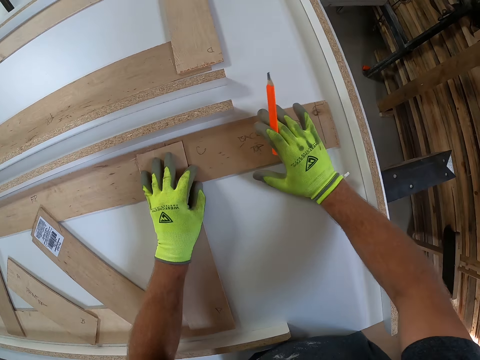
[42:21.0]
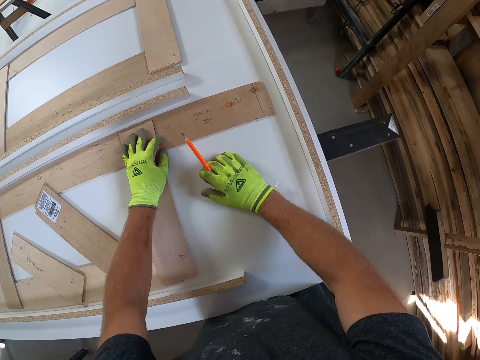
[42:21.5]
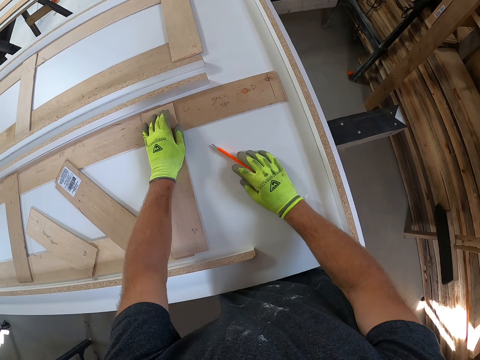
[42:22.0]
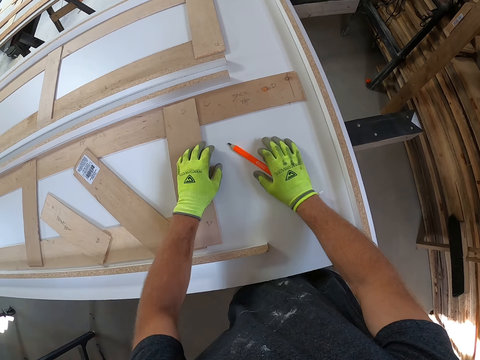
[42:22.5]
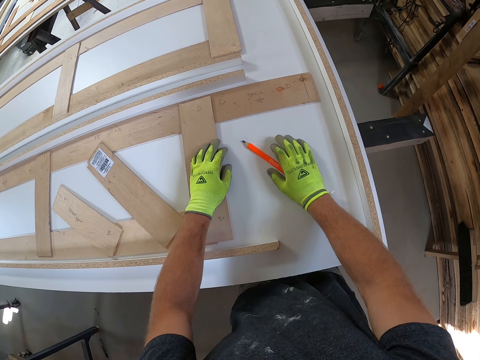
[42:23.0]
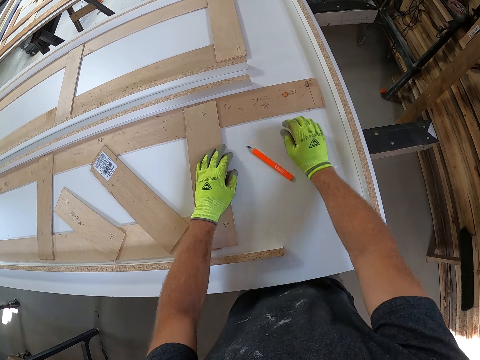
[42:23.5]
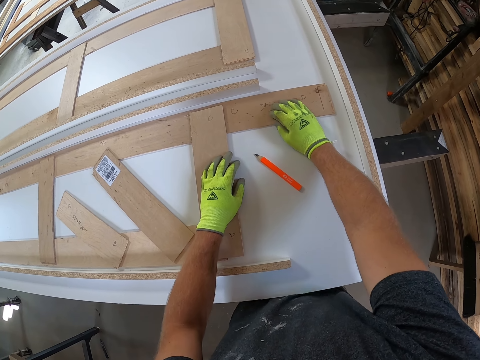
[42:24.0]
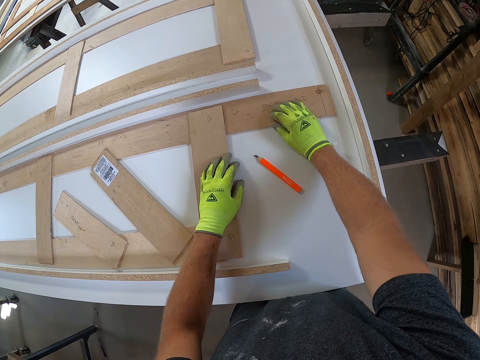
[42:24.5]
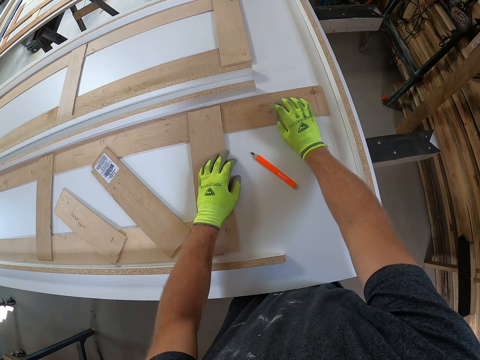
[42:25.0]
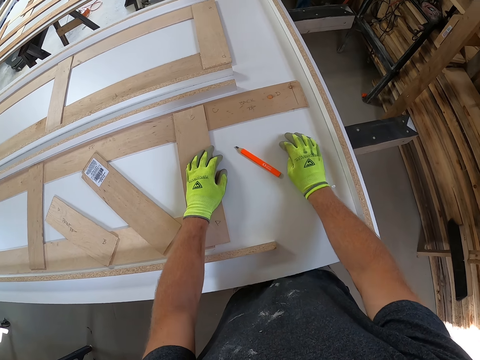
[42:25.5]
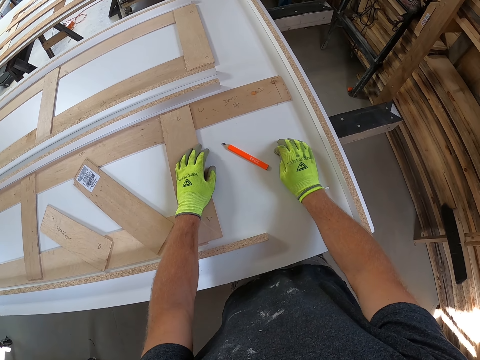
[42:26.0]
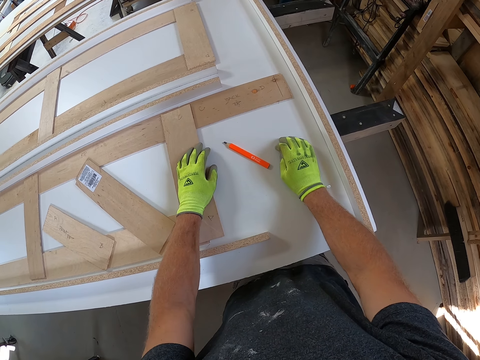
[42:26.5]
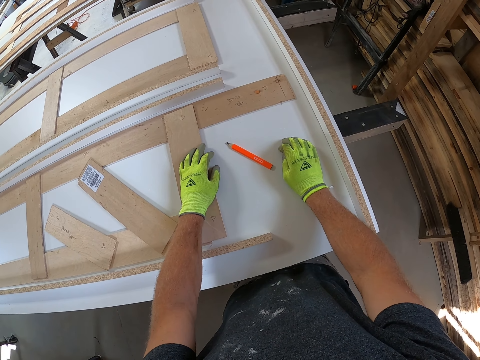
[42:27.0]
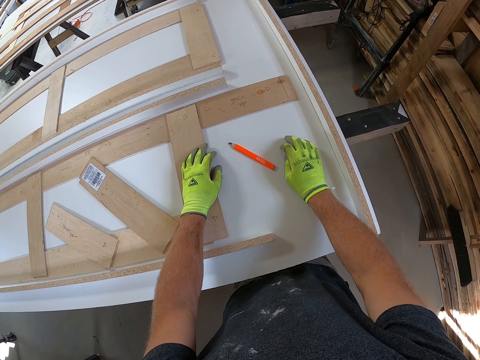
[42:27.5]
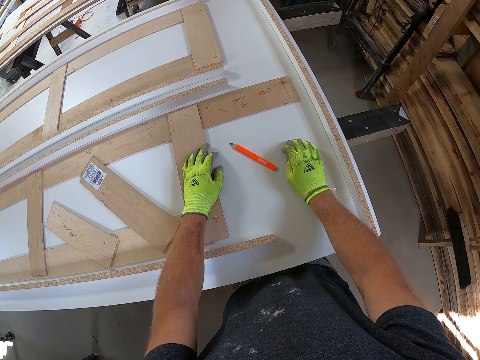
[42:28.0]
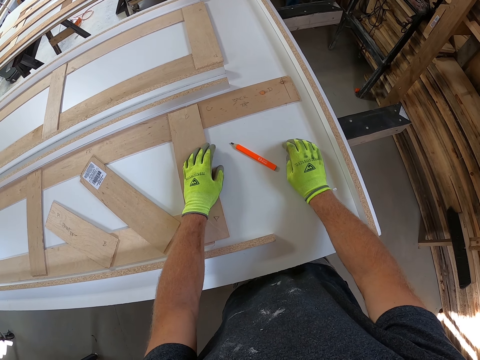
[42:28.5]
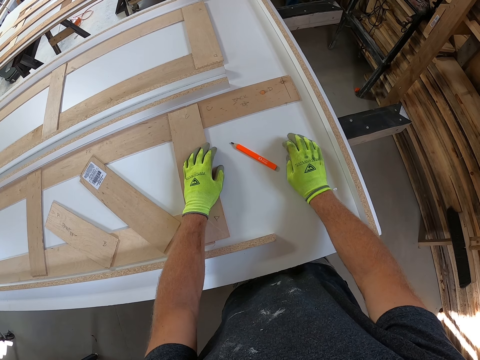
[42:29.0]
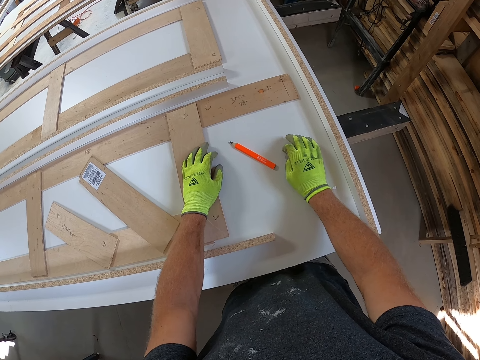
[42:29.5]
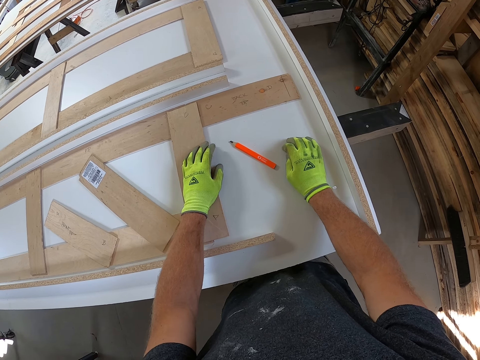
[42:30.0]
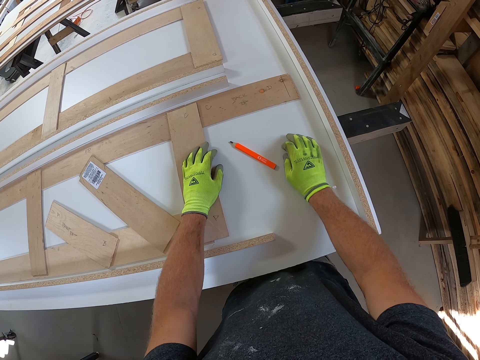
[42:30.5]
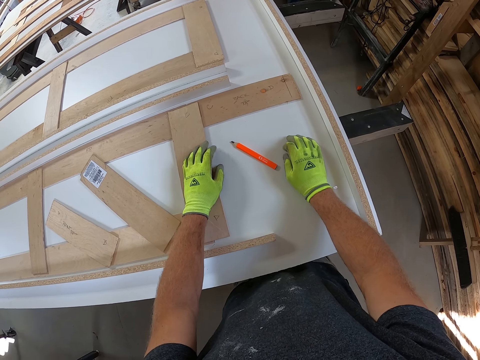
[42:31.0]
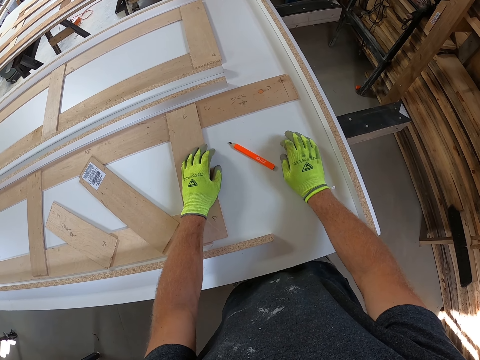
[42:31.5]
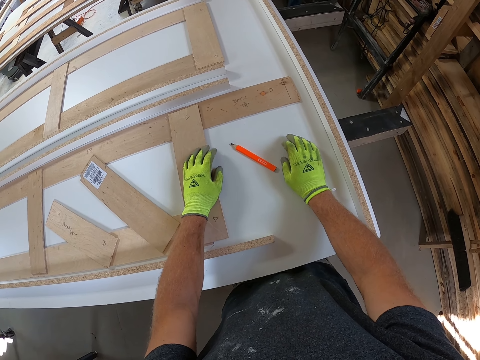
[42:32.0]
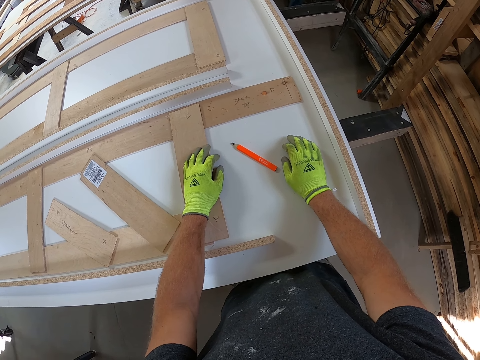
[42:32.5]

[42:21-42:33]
The camera wearer releases the cardboard on the table. He holds the cardboard on the table. He drops the pencil in his right hand on the first work bench. He places his right hand on the third wooden piece on the first work bench. He places his right hand on the first work bench. He gently hits the first work bench with his two hands.

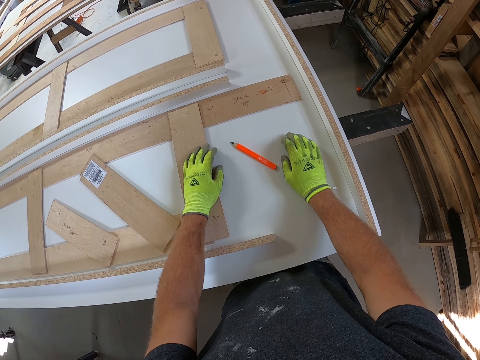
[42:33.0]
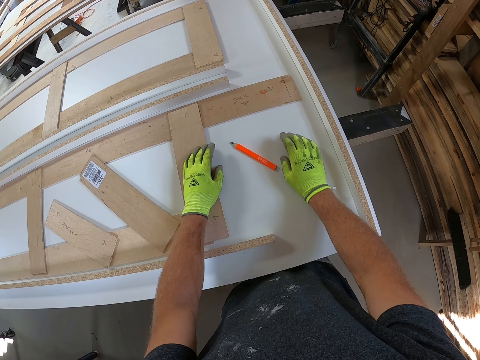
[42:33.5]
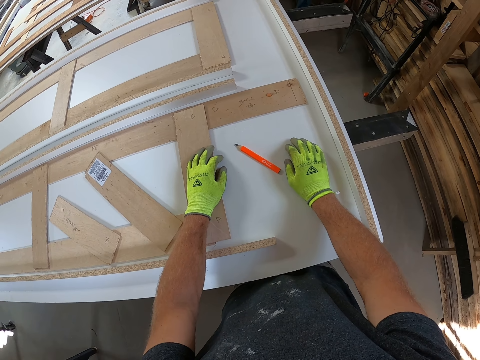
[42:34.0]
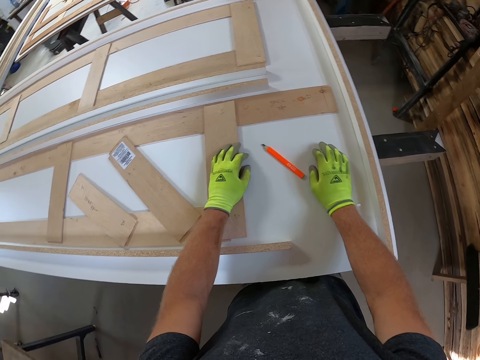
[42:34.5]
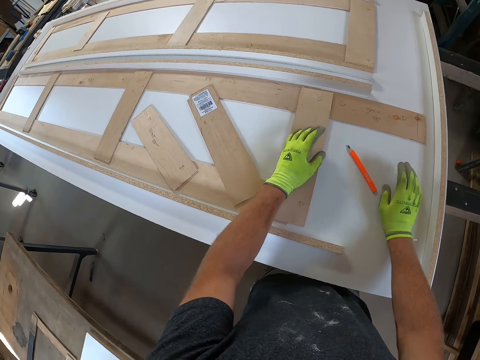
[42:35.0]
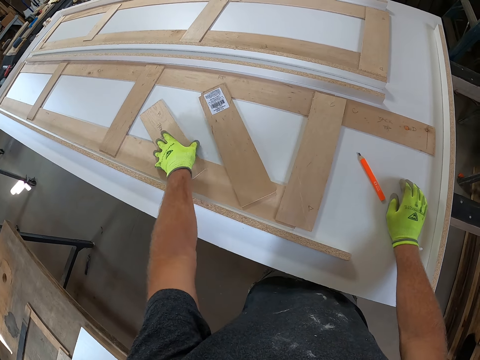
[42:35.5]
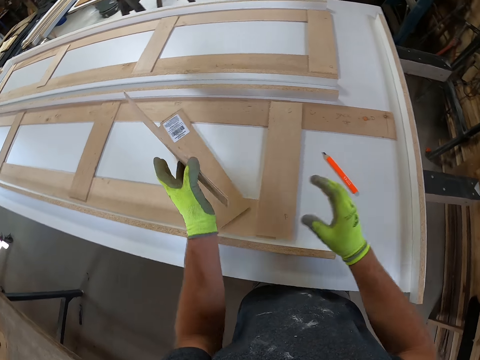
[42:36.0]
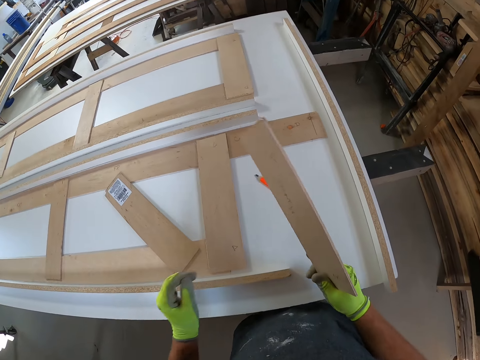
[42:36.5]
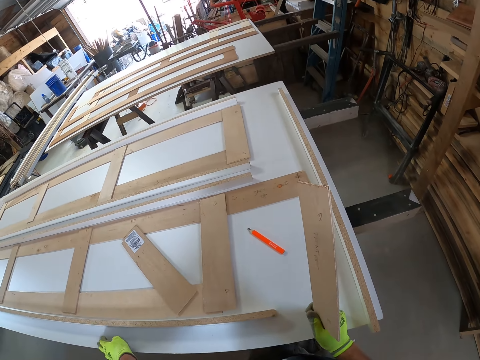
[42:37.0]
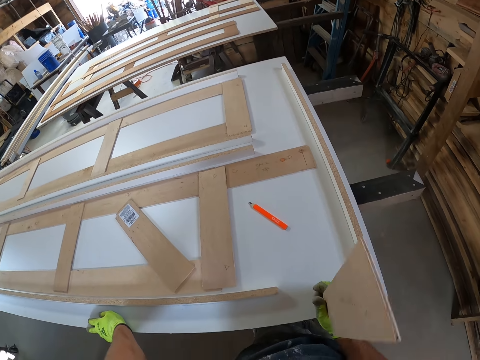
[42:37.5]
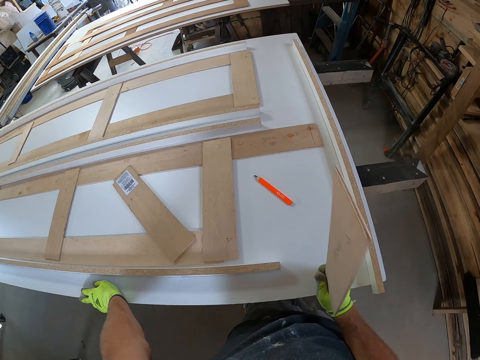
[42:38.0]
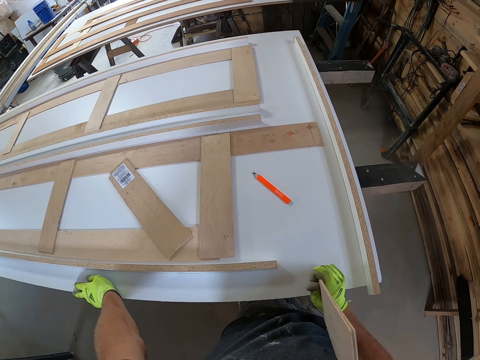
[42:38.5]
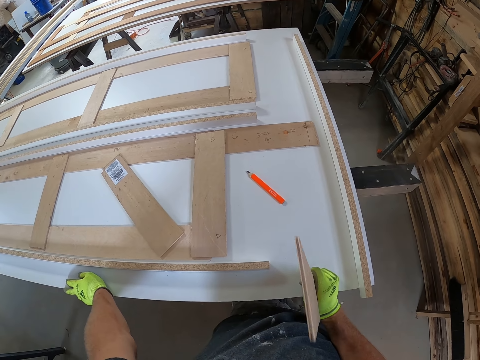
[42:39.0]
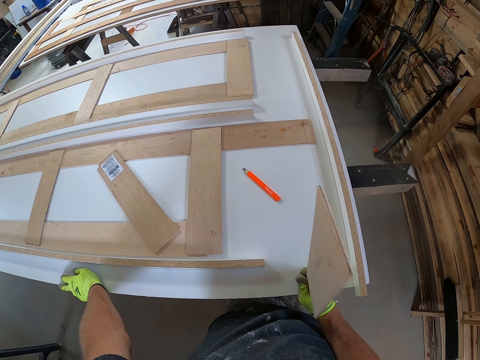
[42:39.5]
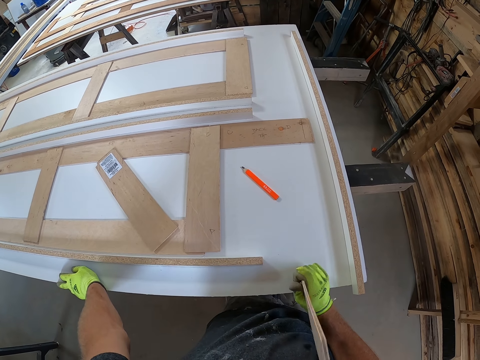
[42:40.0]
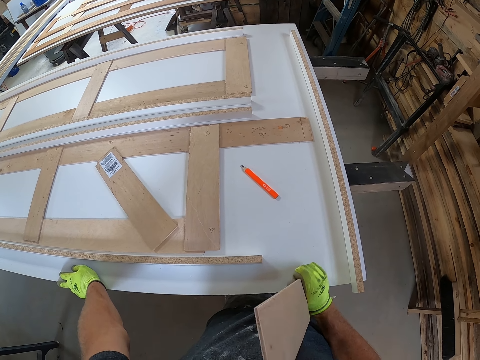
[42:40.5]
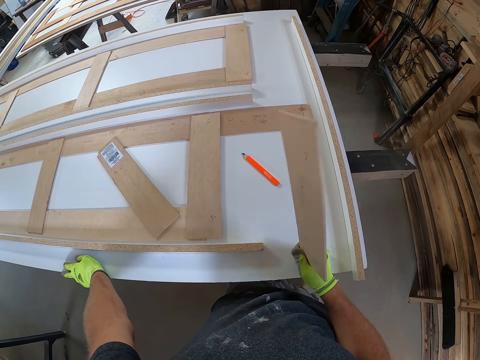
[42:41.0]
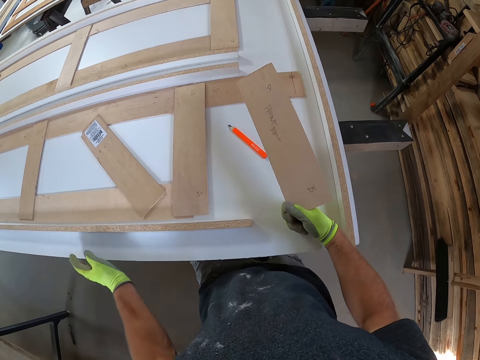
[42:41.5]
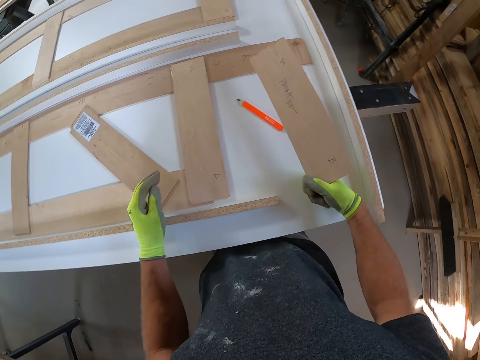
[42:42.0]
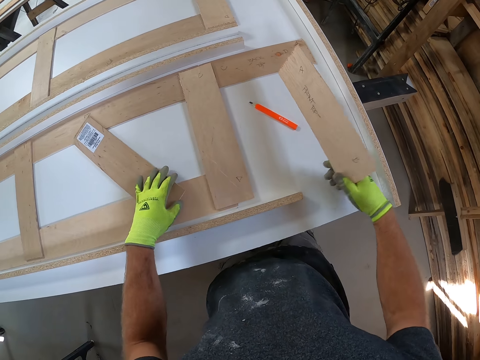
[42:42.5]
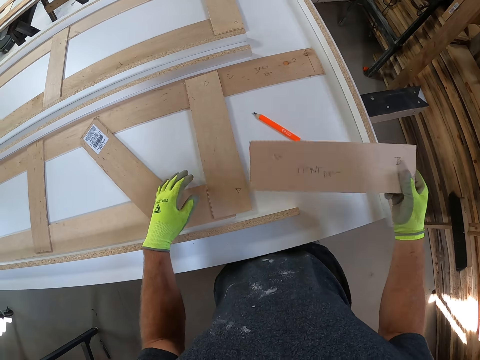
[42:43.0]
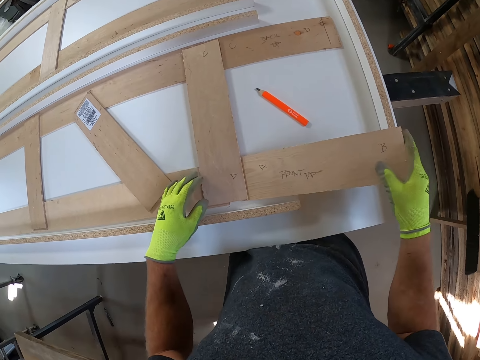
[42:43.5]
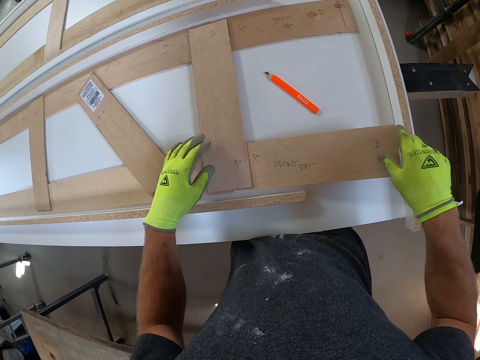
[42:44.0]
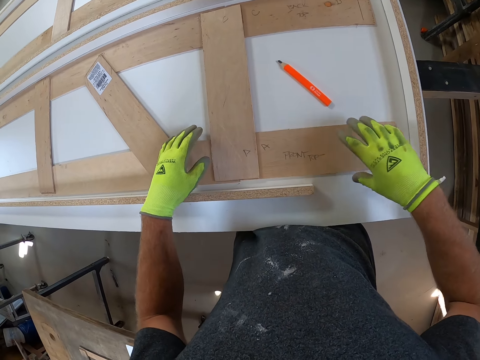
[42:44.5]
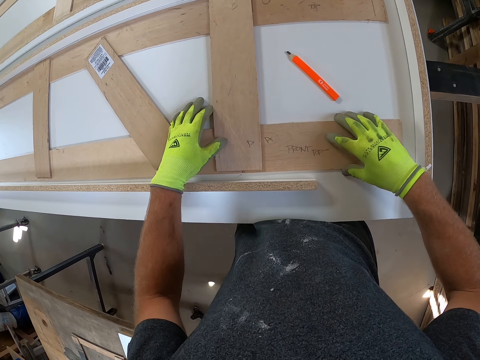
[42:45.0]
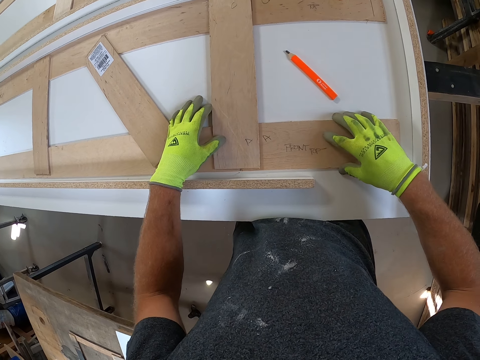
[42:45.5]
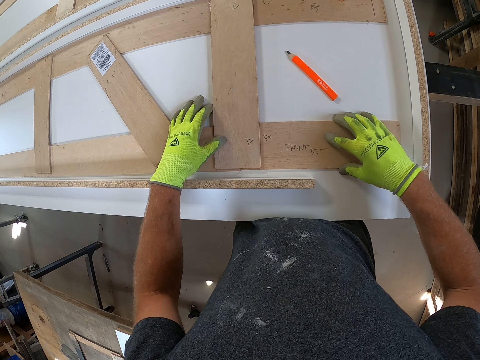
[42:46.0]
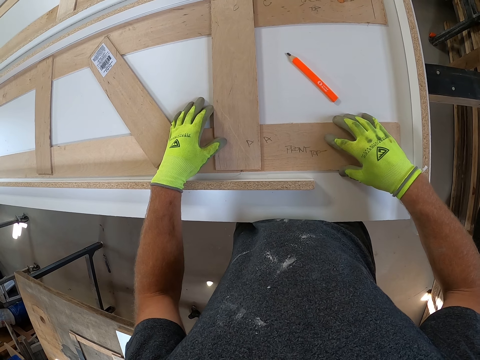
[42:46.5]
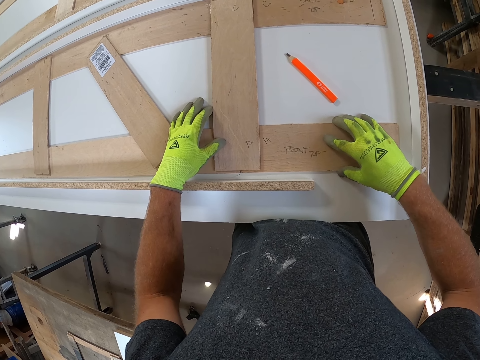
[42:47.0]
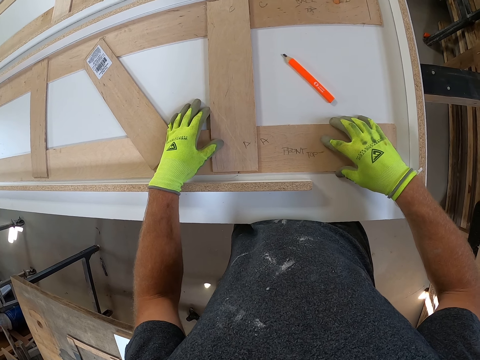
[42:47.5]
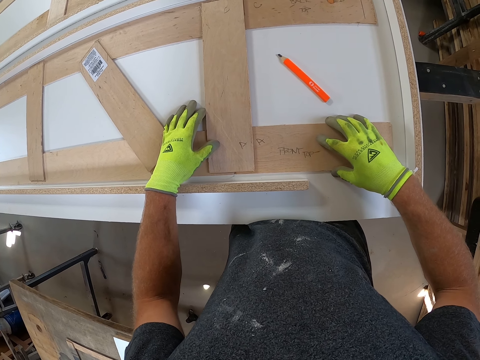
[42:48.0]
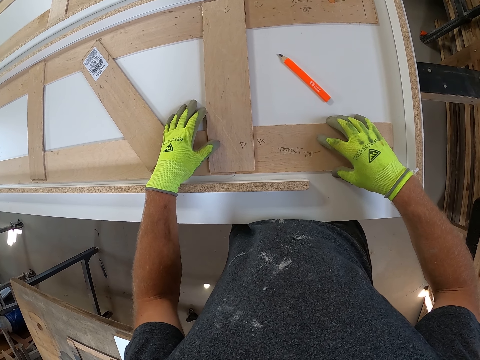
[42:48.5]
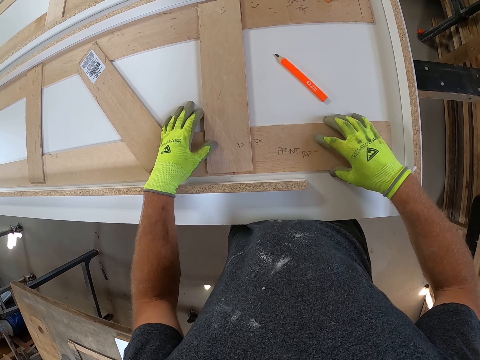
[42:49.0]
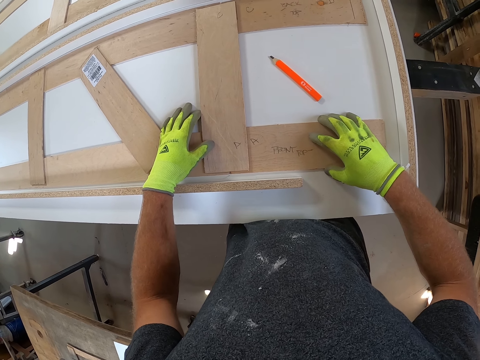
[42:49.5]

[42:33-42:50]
The camera wearer picks the second wooden piece or cardboard from the first work bench with his left hand. He passes the second wooden piece to his right hand. He stands on the floor and holds the cardboard with his right hand. He gently waves the second wooden piece in his right hand. He places his left hand on the wooden plank on the first work bench. He places the second wooden piece in his right hand on the first work bench. He holds the second wooden piece firmly on the first work bench.
